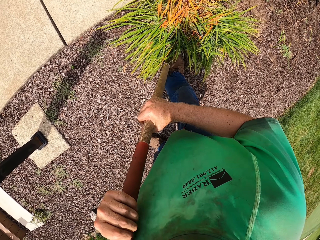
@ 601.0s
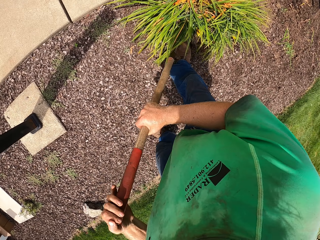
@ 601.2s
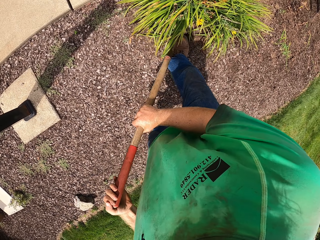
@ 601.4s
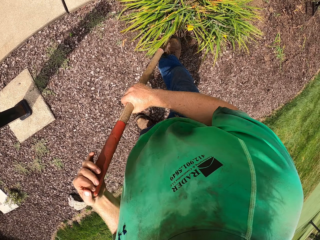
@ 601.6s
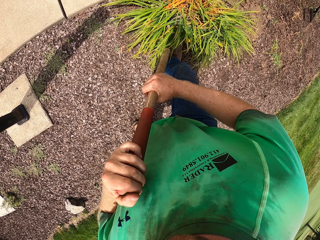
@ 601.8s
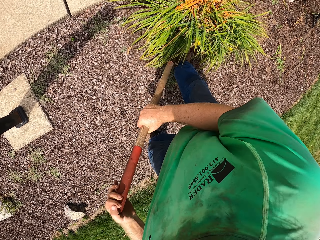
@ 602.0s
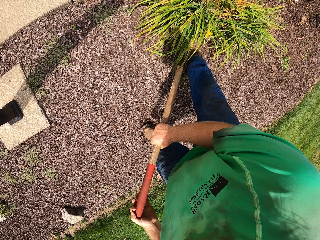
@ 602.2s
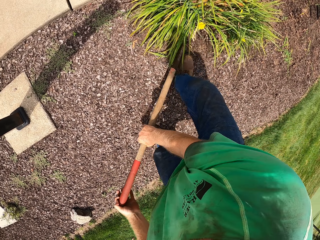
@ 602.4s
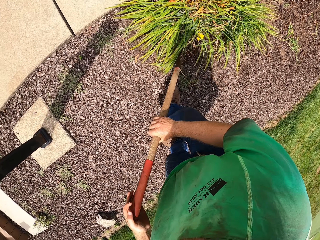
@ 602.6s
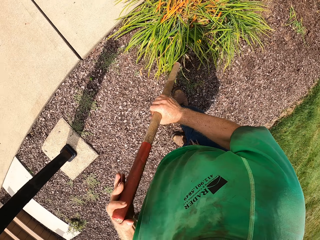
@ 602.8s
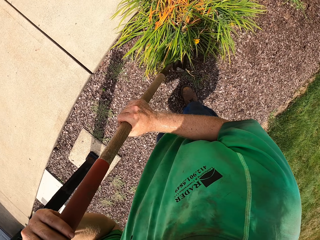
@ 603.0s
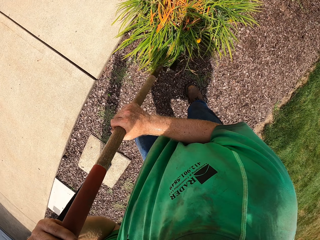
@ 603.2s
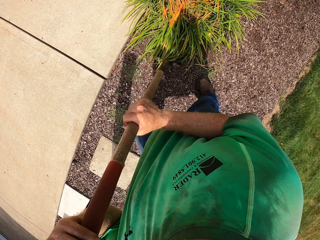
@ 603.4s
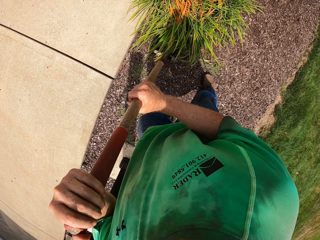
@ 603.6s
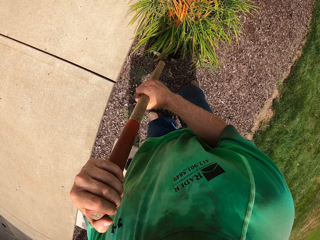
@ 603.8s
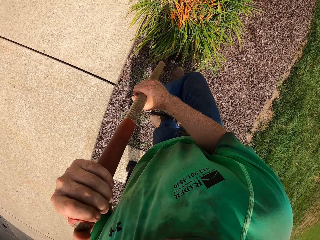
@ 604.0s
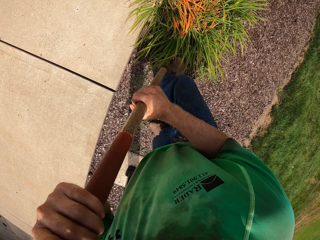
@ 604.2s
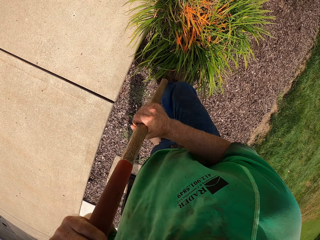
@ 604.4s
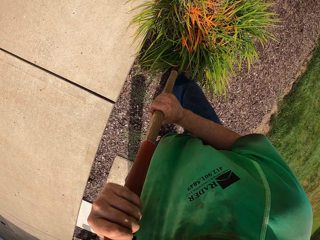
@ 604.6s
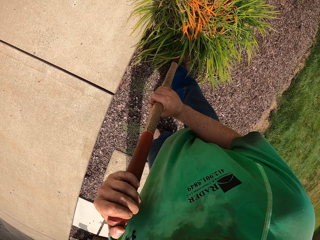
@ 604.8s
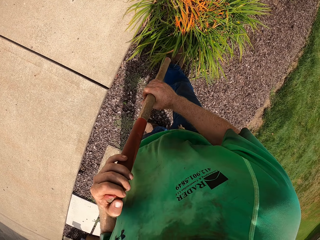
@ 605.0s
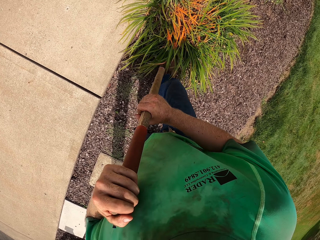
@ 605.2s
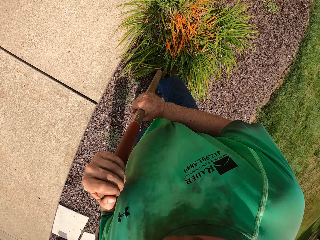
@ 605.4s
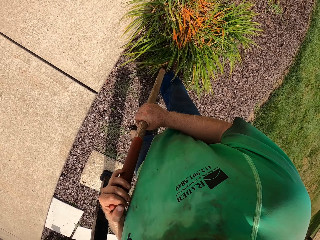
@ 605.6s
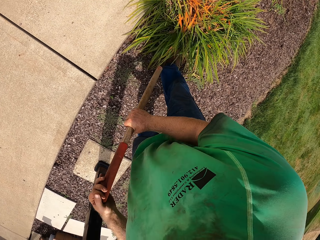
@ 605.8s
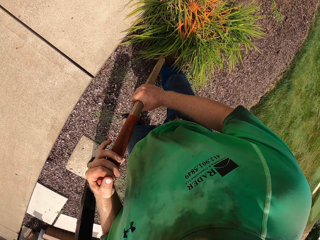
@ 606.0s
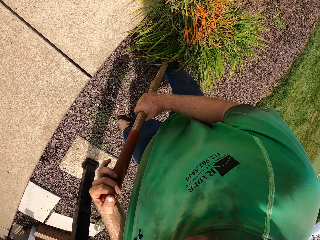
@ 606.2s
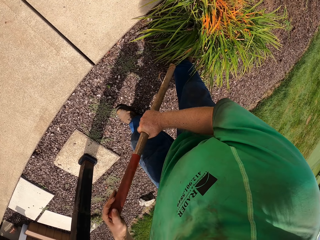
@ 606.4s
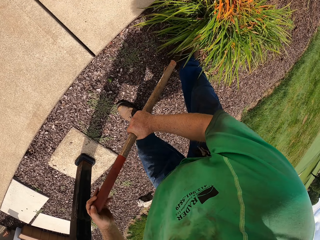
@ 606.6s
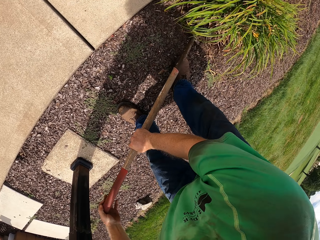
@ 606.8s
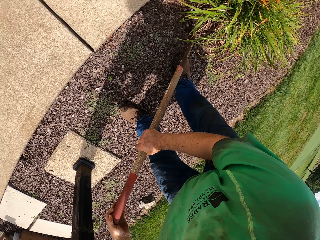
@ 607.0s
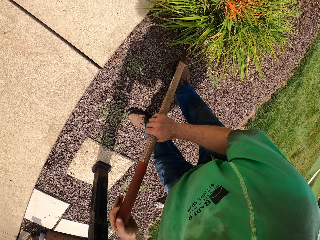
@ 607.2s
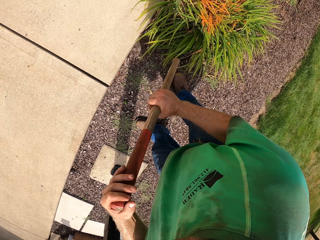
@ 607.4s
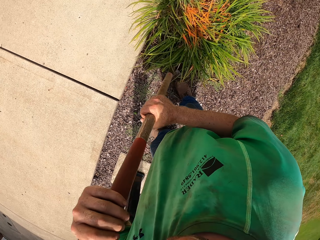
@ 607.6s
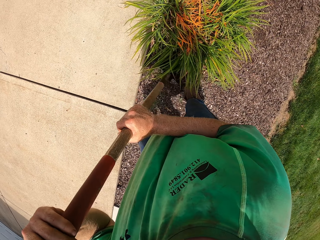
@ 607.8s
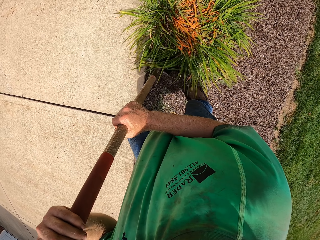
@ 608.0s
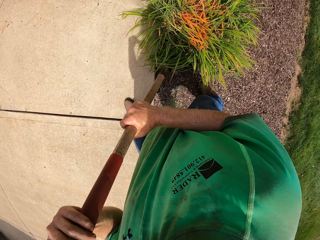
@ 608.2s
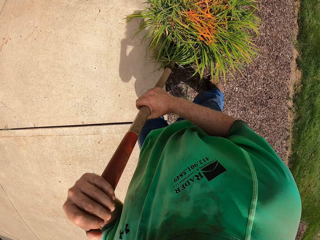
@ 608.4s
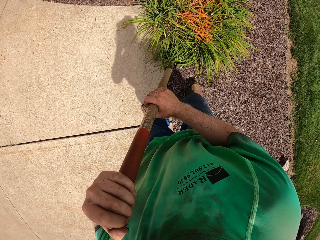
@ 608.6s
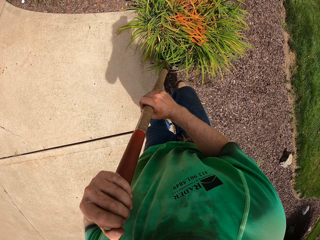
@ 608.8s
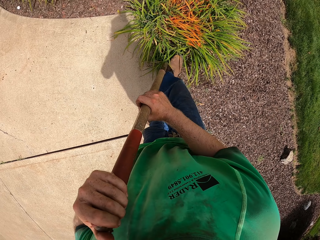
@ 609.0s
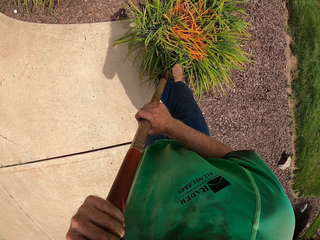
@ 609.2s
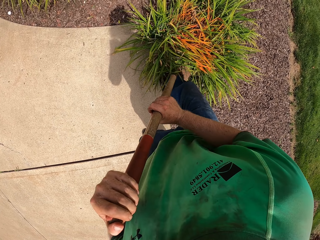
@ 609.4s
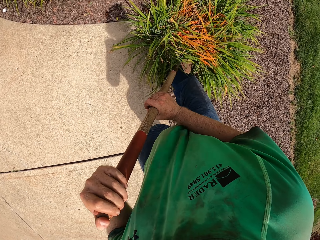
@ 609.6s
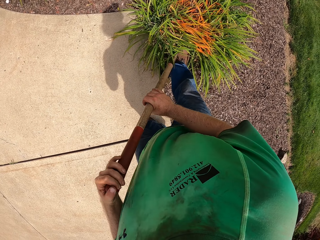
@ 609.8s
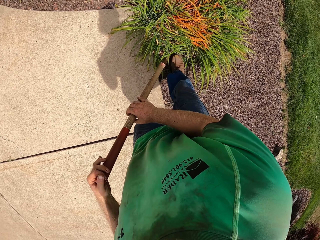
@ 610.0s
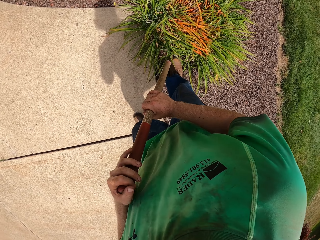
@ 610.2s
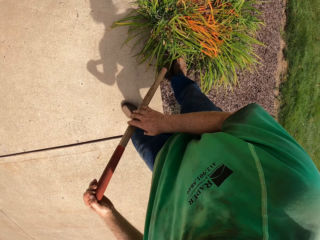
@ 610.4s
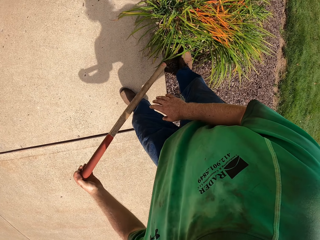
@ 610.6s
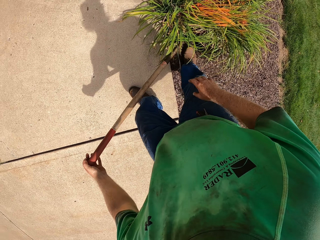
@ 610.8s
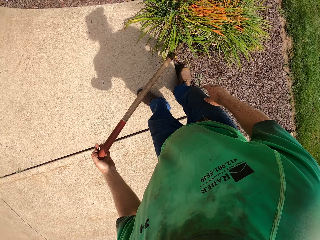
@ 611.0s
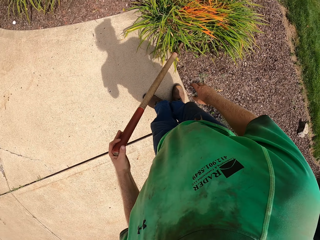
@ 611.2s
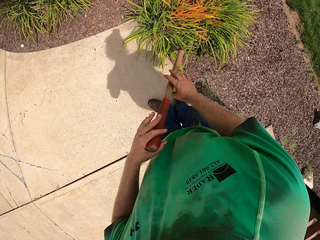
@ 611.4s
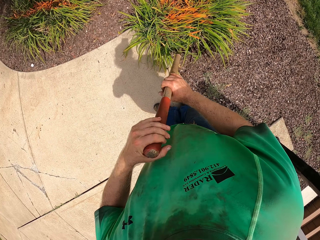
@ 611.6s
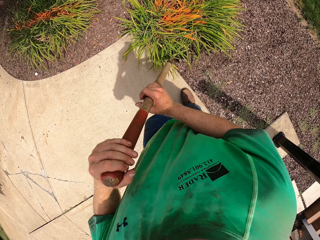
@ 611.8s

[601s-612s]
The camera wearer presses the shovel into the ground with both hands. He stomps the shovel in his hands into the ground with his right leg. He presses the shovel into the ground with both hands. He stomps the shovel in his hands into the ground with his right leg. He presses the shovel into the ground with both hands.

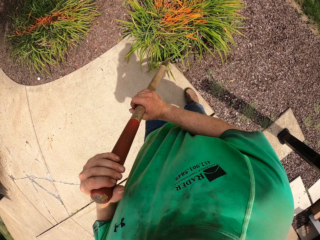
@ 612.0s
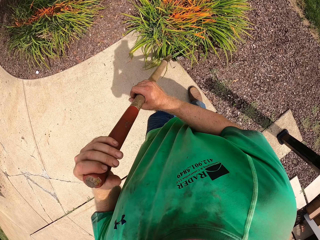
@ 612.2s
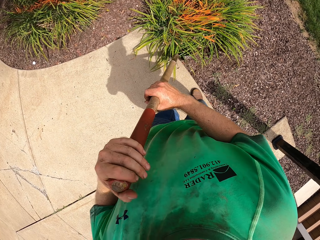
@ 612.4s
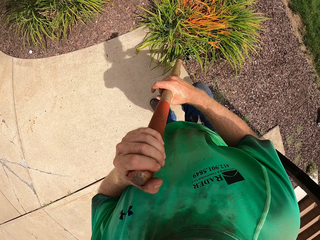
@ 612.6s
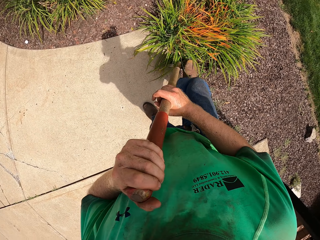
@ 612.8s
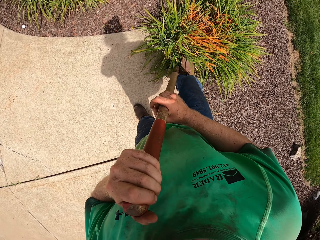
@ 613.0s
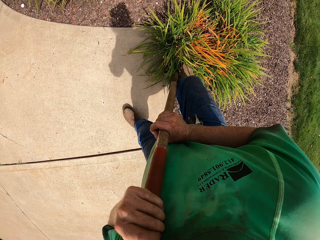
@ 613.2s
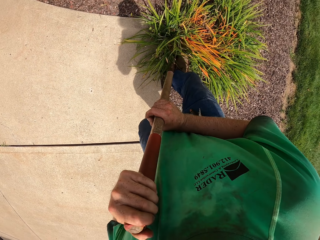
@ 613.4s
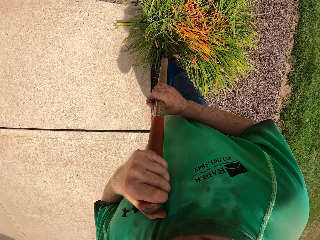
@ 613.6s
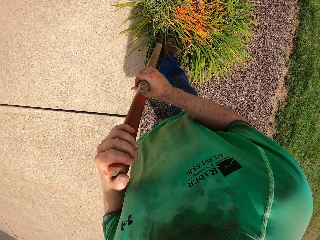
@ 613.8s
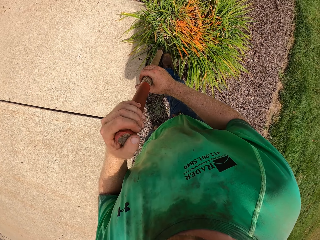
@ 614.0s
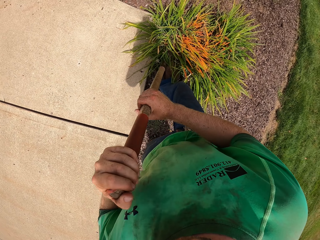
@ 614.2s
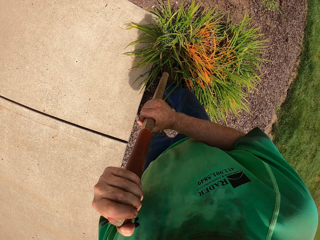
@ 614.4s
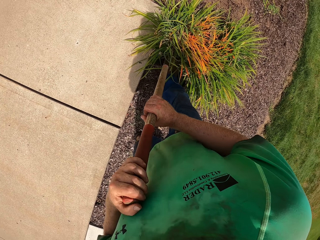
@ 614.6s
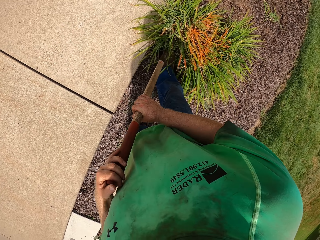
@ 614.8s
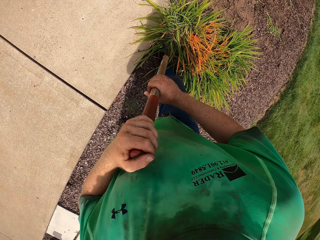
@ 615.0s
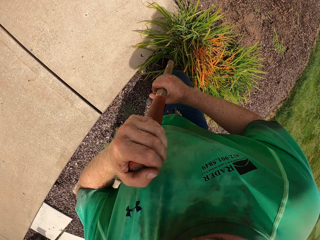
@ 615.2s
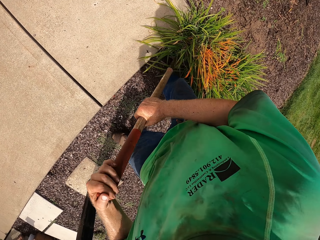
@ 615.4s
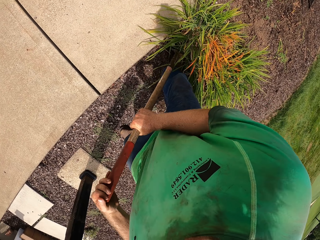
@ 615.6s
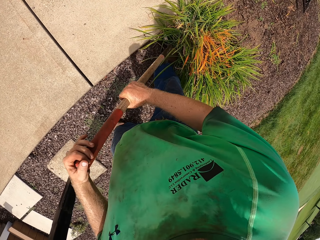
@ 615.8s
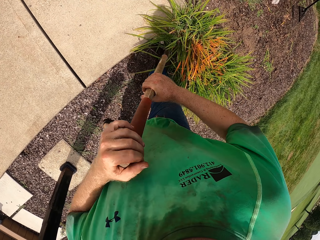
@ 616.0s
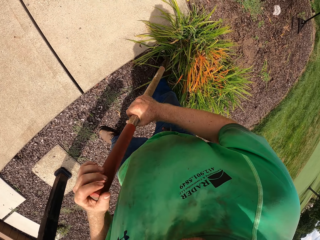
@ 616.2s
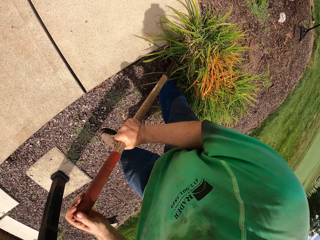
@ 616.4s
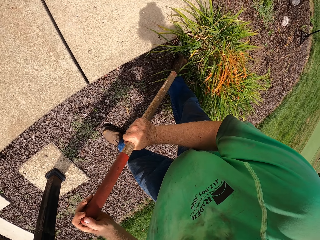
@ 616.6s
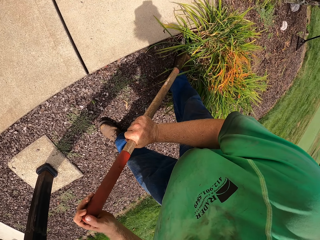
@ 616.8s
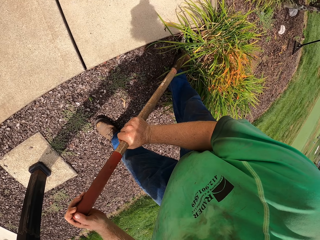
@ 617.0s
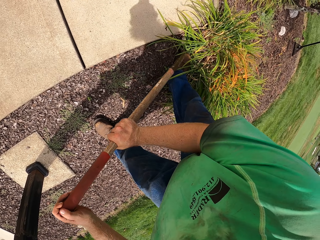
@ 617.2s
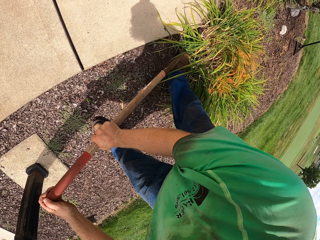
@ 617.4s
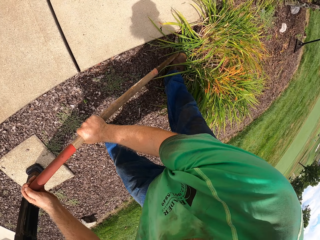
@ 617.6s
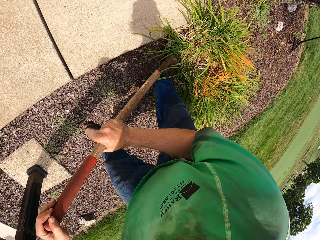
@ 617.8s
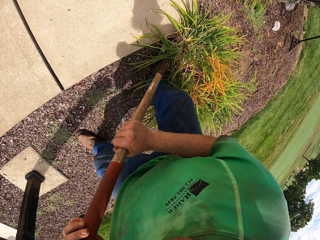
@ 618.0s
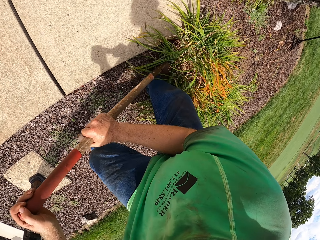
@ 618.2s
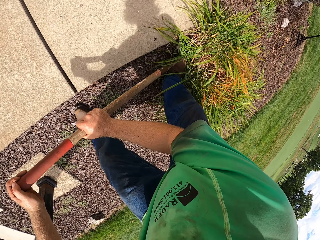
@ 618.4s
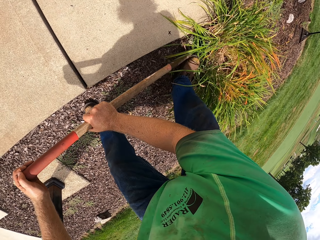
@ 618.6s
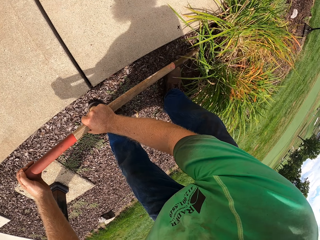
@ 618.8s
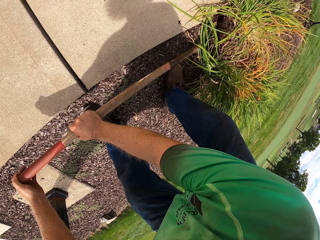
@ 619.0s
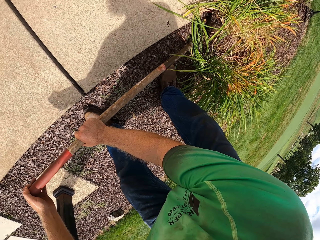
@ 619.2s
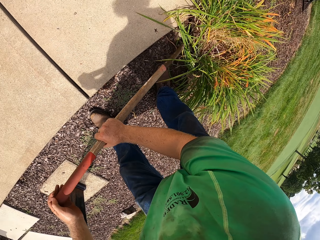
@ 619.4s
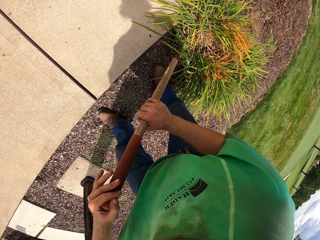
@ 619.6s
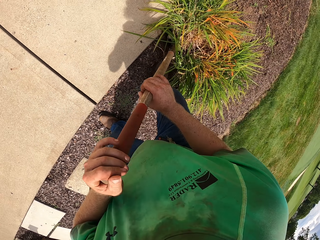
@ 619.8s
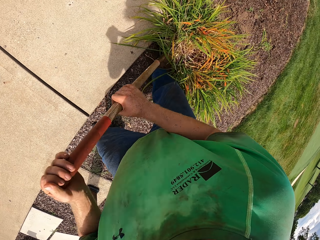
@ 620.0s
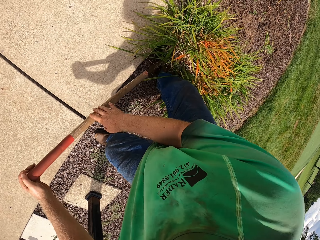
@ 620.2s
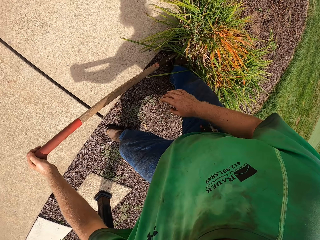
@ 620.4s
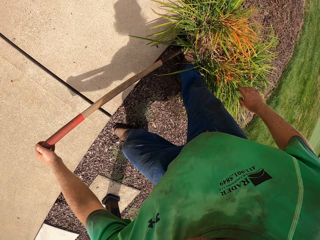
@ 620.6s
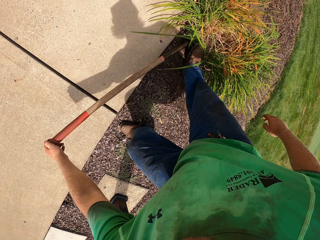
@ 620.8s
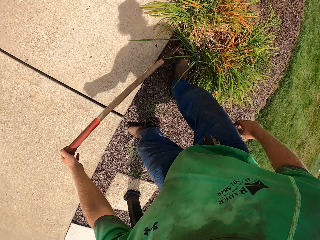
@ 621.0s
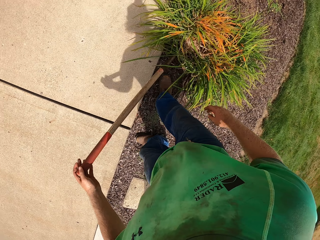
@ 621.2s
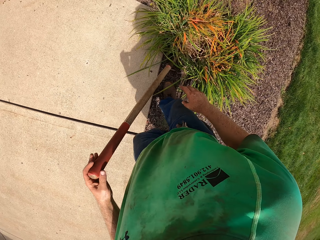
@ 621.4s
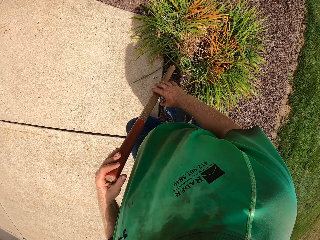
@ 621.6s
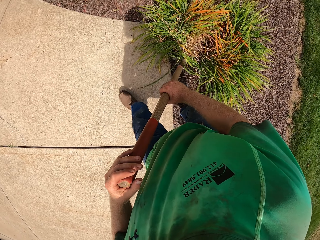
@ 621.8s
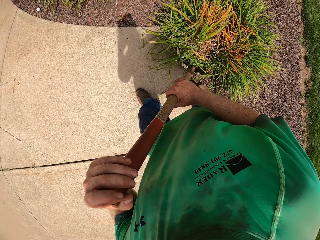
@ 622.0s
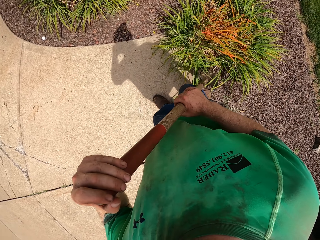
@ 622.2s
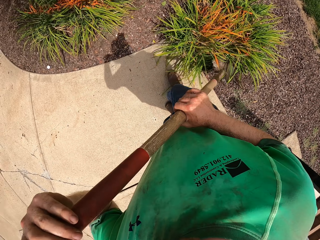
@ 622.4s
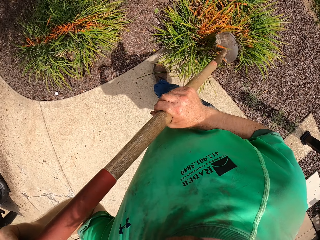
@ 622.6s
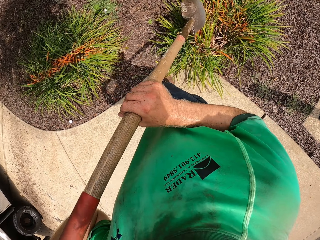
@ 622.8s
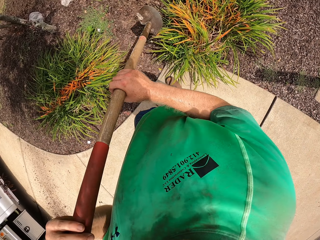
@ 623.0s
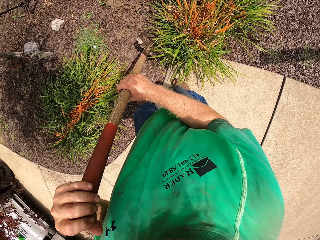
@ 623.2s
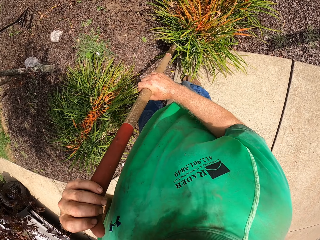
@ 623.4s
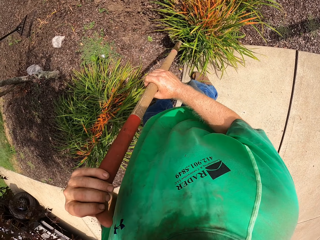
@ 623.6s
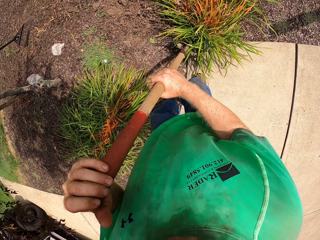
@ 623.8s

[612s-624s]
The camera wearer stomps the shovel in his hands into the ground with his right leg. He presses the shovel into the ground with both hands.
